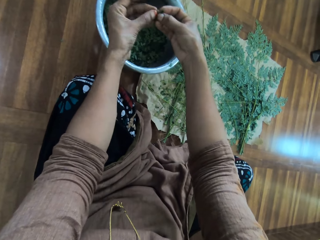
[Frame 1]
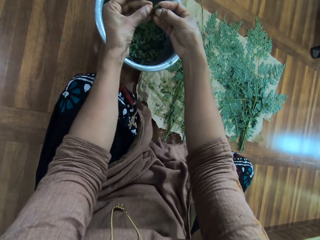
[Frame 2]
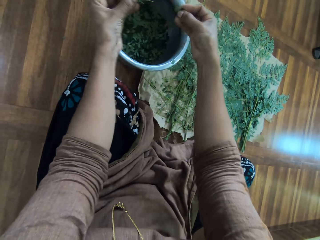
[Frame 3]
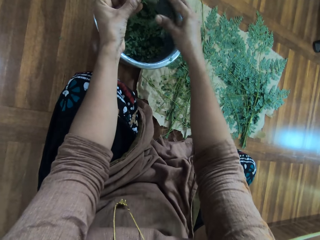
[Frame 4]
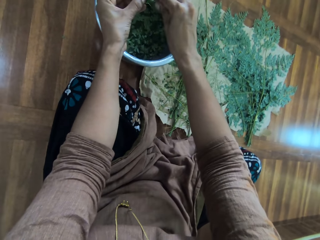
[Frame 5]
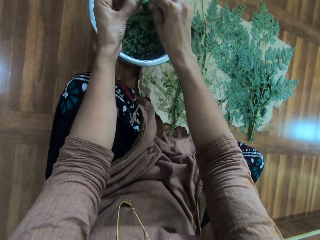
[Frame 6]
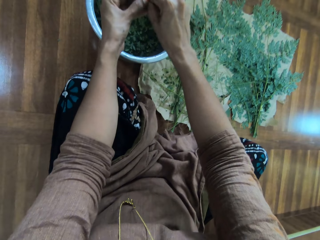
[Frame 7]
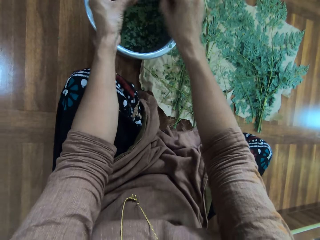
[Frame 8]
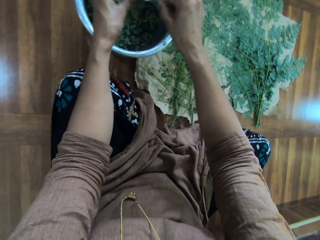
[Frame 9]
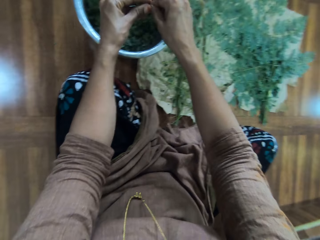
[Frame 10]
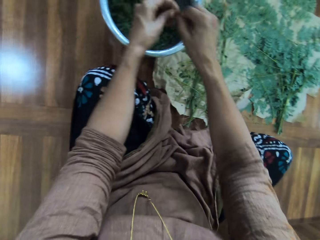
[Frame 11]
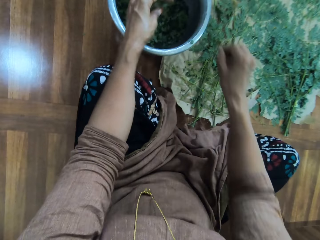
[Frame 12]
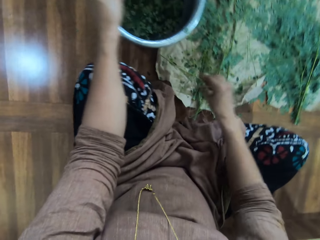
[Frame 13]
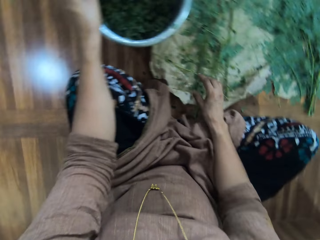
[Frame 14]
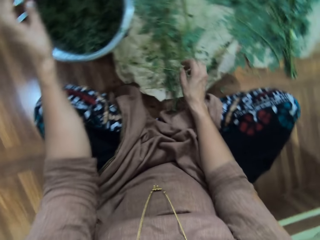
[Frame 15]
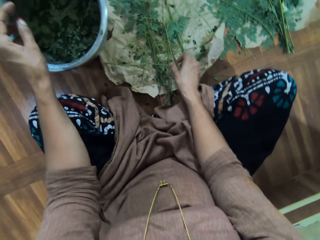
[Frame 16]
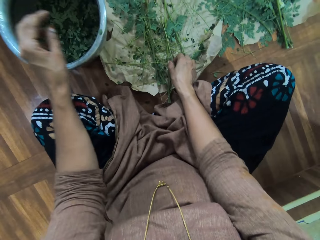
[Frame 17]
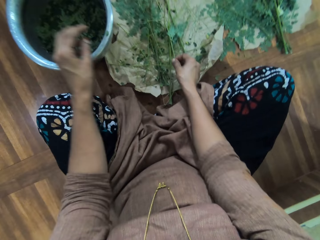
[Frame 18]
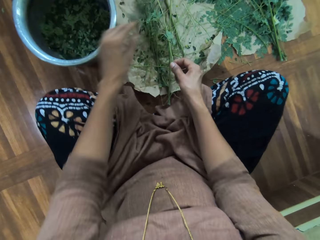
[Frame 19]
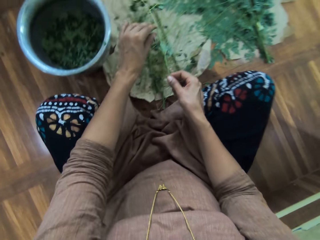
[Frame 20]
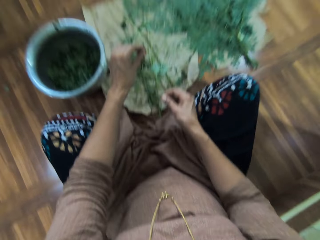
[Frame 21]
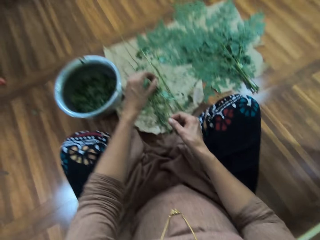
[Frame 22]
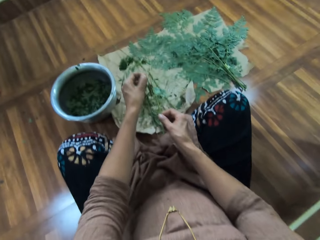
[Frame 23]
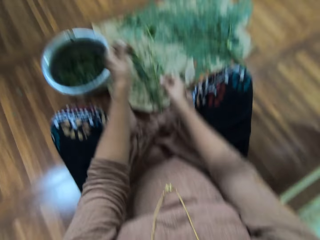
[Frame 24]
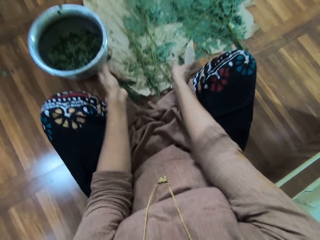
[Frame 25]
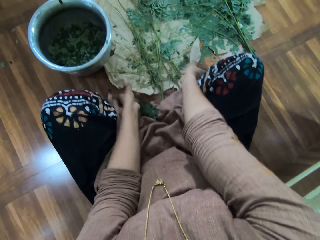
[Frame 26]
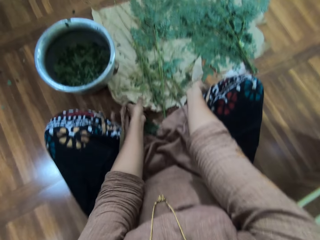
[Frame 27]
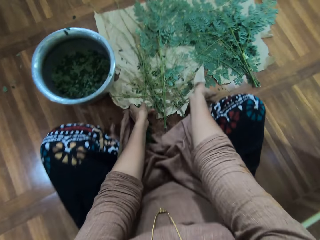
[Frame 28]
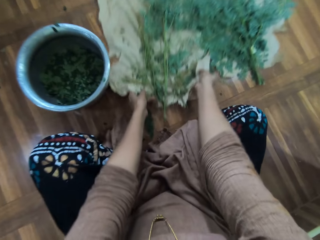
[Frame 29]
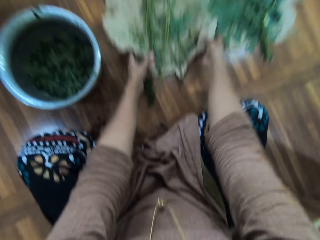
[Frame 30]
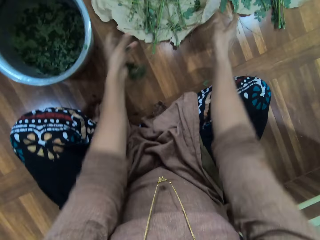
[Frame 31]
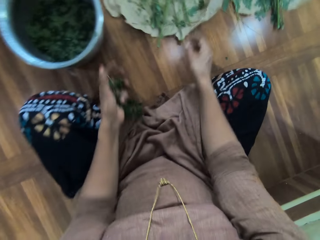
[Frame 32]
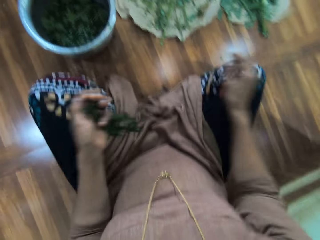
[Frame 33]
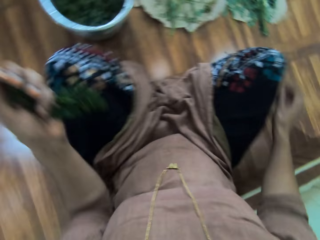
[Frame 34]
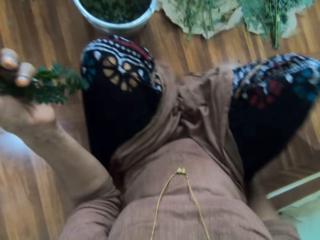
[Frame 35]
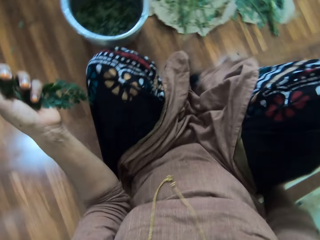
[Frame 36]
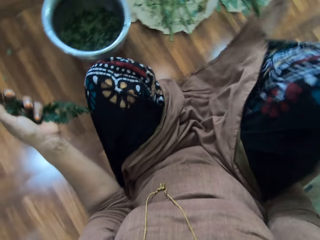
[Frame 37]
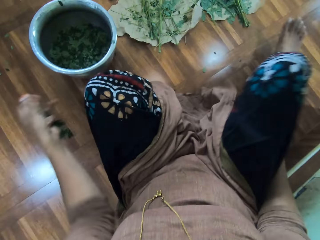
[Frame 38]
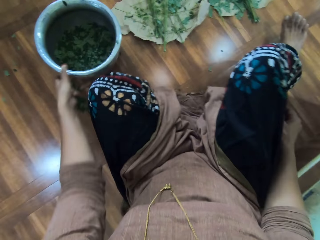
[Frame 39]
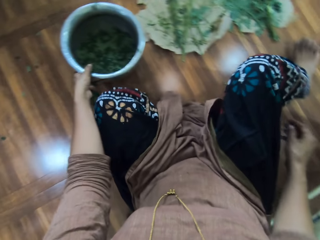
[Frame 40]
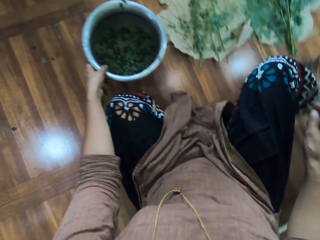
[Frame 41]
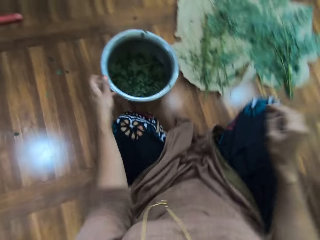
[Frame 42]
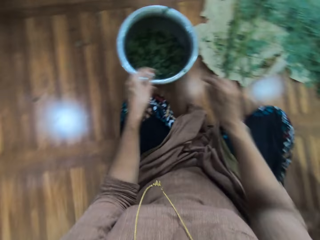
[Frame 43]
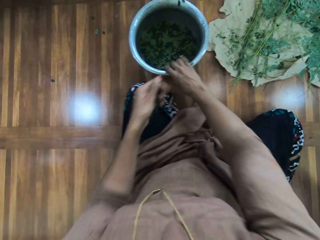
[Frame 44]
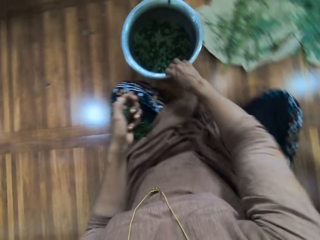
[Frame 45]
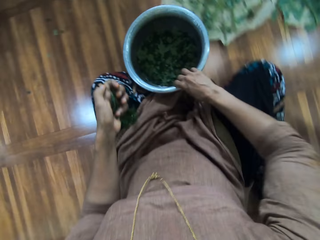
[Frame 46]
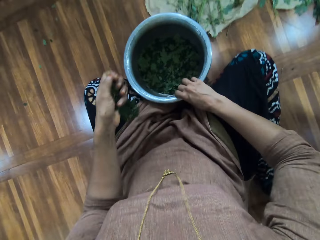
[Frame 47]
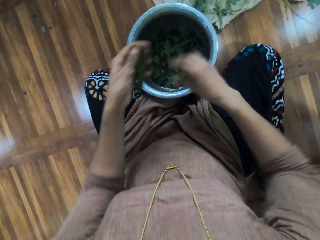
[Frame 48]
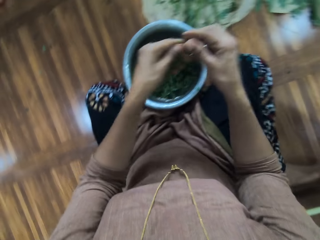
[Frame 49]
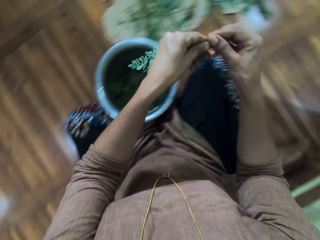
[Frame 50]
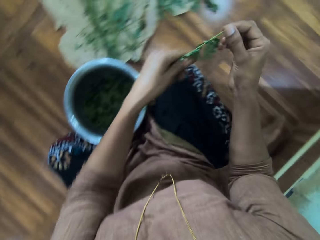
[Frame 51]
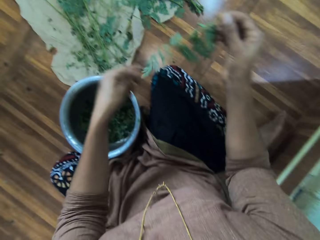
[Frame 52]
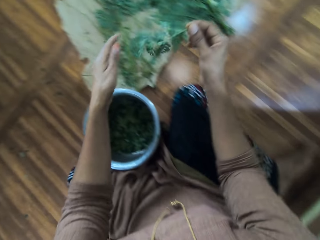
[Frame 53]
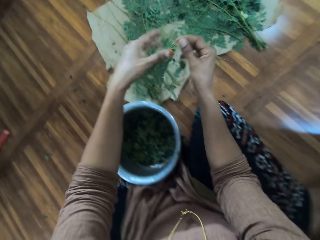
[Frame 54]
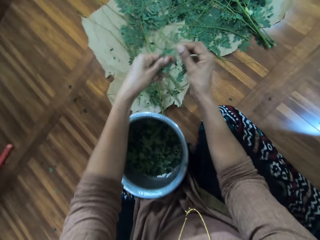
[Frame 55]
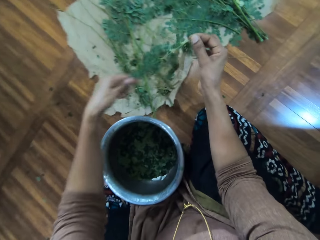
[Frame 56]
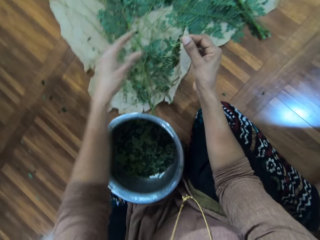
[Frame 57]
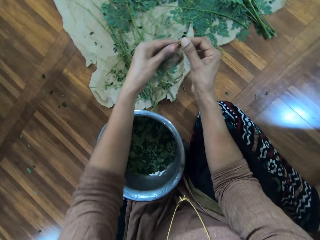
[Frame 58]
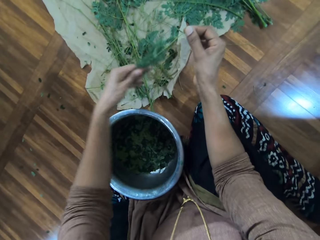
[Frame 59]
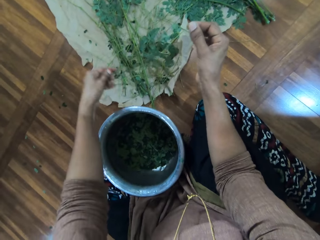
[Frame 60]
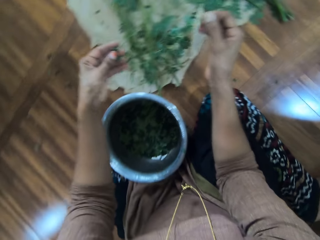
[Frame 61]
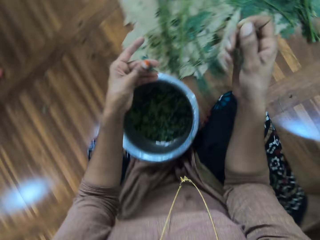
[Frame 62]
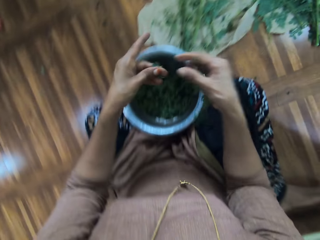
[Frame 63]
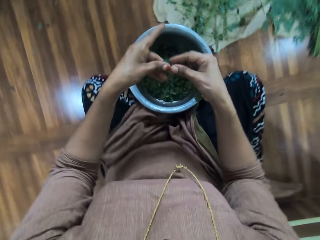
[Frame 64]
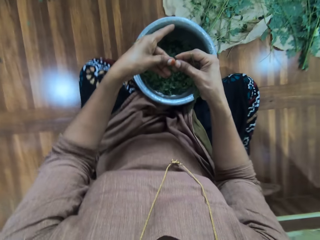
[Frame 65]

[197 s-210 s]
The camera wearer puts the branch down. They deposit the leaves in the stainless steel pot. They take a branch. They cut the branch. They move a sack on the floor. They jolt the leaves. They stretch their legs. They move the cooking pot. They move their hand on the branch.

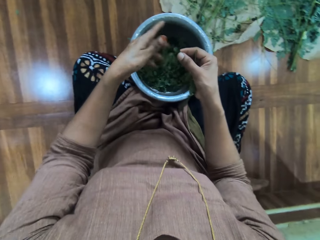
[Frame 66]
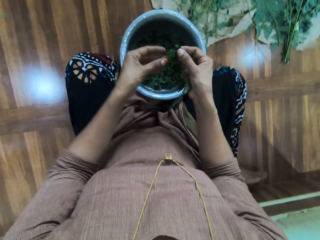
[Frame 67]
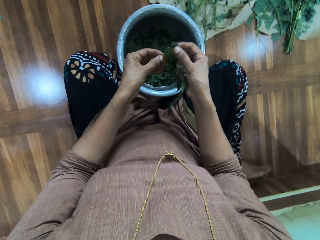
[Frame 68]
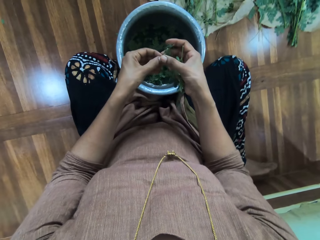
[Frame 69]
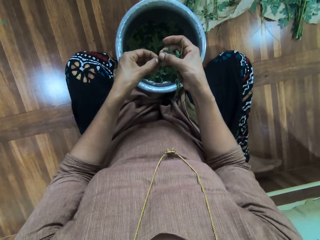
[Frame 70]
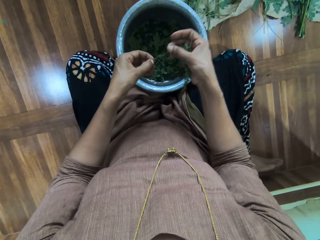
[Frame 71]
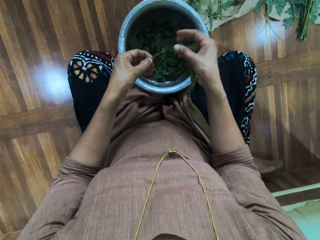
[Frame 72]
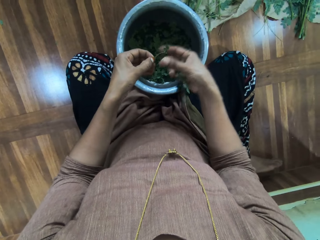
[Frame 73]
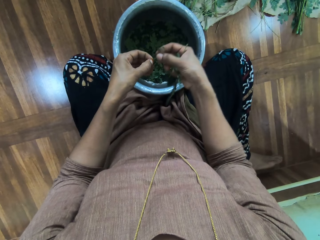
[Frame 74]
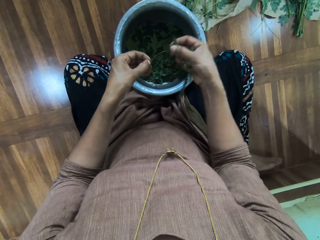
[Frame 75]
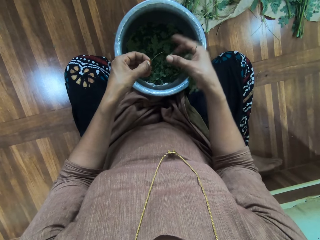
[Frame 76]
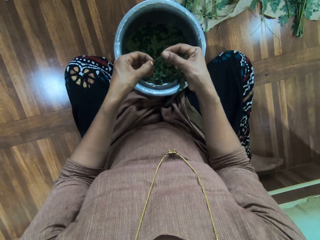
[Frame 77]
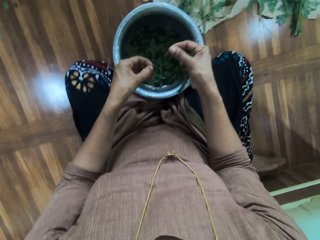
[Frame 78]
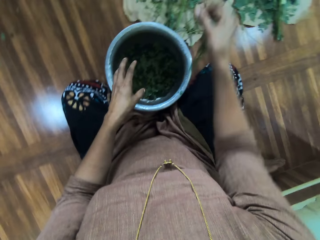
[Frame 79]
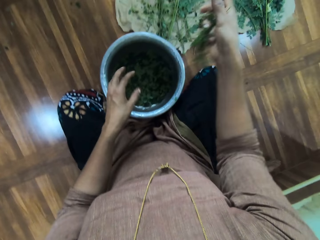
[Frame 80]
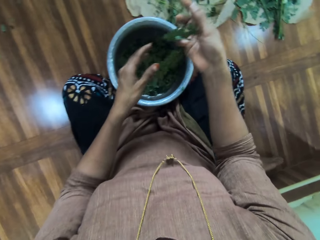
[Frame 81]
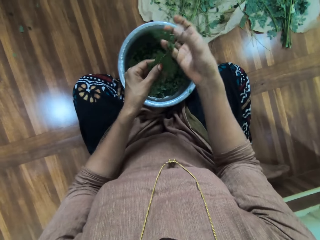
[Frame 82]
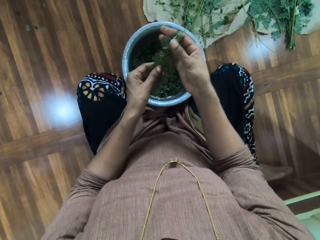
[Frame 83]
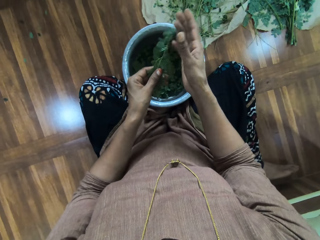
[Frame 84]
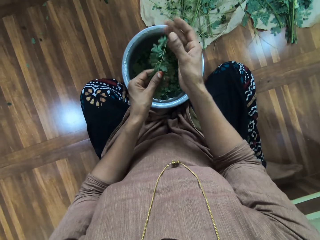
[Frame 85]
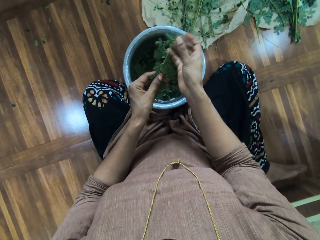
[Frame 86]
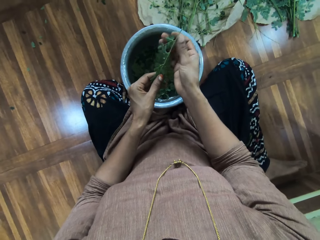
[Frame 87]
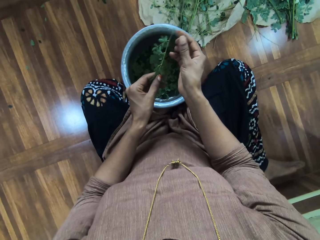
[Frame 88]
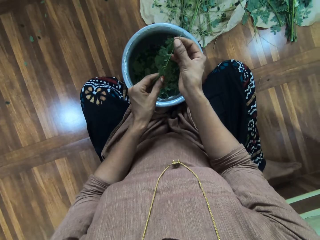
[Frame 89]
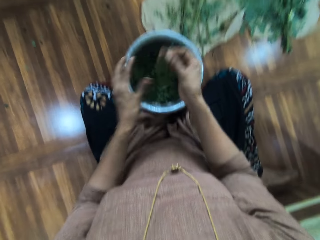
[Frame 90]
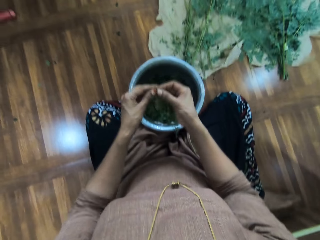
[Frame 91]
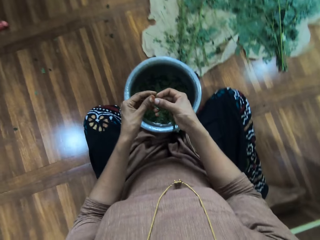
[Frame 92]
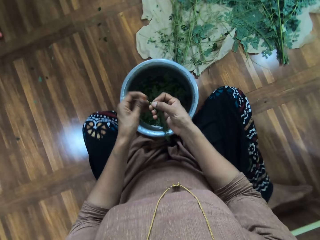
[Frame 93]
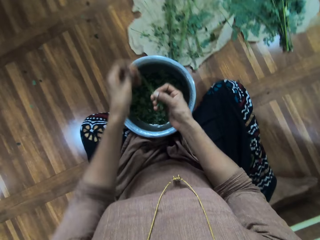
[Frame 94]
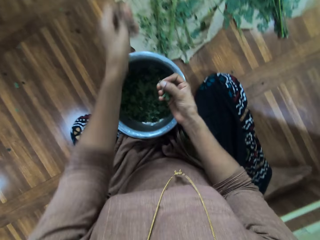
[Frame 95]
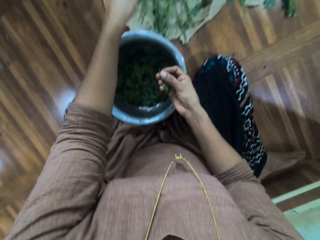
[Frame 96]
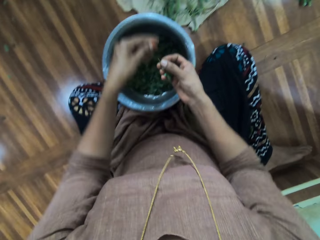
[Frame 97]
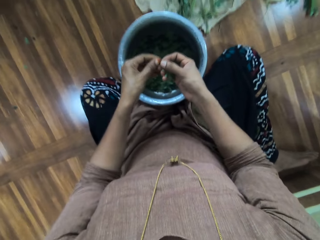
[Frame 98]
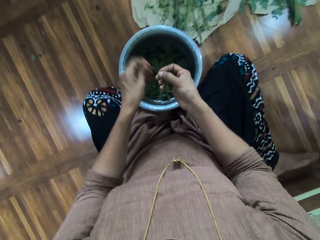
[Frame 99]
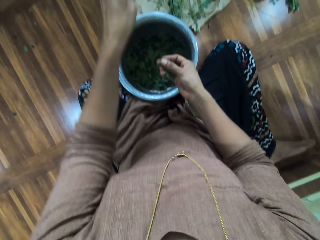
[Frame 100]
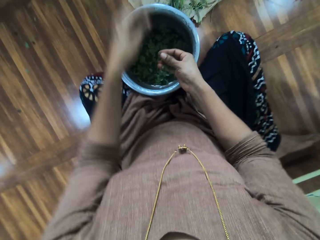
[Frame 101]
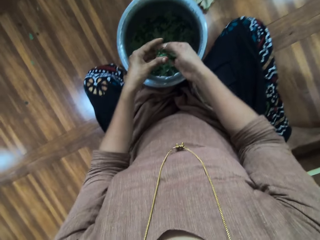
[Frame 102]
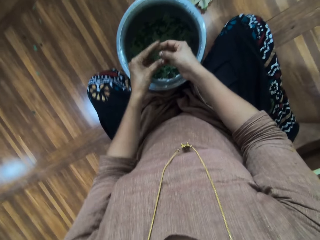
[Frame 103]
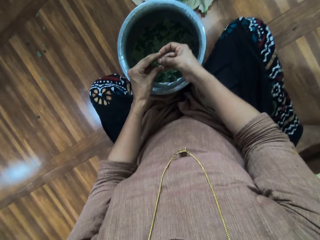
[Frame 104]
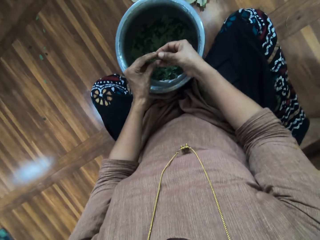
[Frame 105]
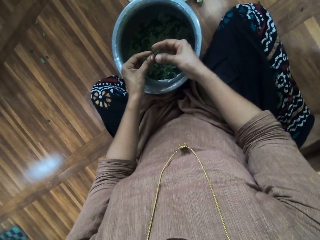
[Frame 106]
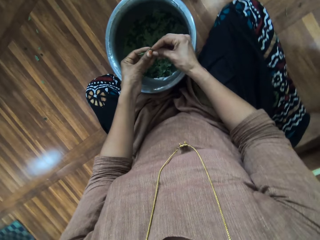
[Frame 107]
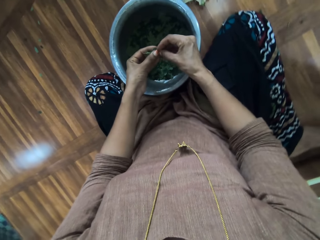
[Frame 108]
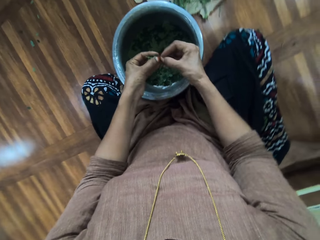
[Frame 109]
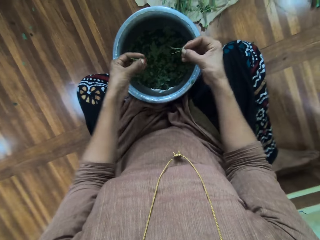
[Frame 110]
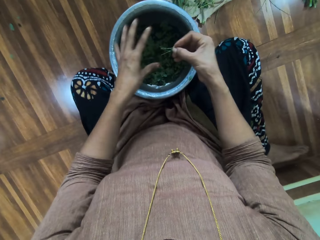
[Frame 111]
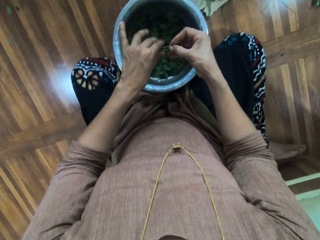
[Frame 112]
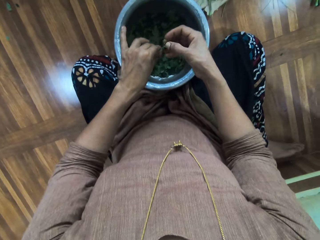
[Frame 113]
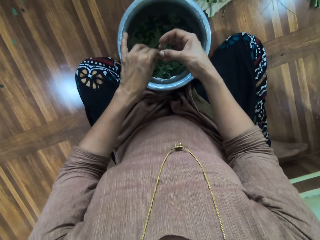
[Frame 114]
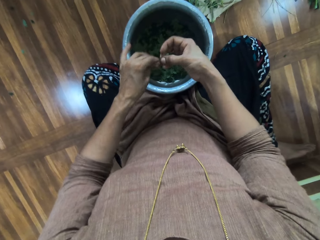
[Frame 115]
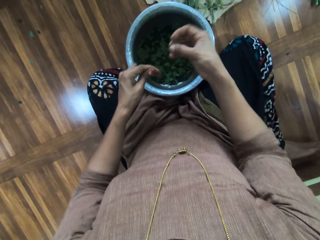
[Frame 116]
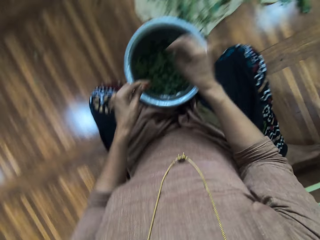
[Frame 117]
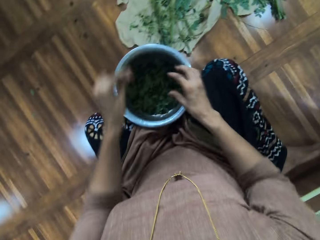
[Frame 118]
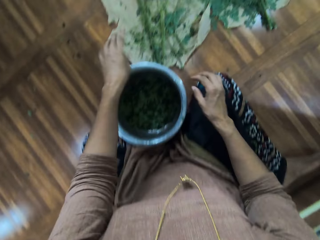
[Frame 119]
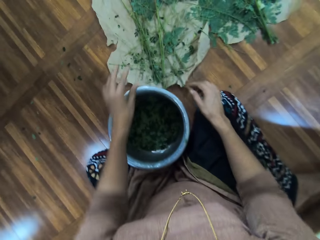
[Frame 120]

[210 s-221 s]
The camera wearer removes leaves on the branch. They deposit the leaves in the stainless steel pot.
